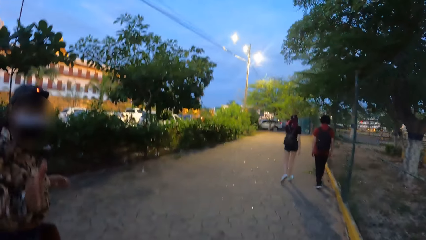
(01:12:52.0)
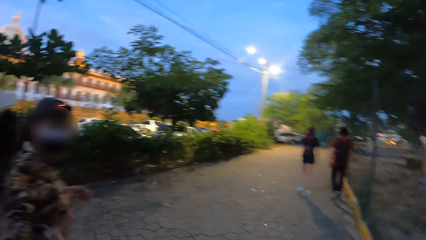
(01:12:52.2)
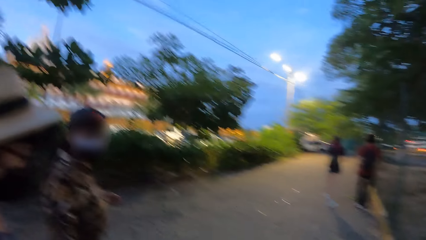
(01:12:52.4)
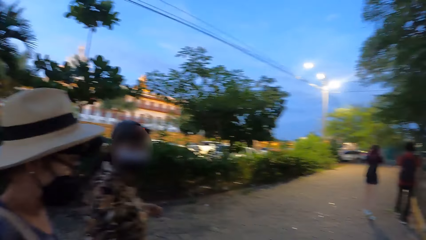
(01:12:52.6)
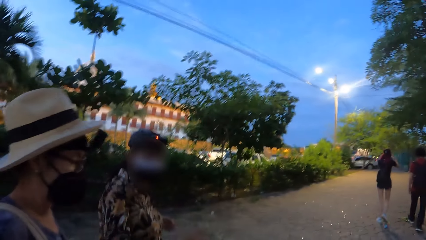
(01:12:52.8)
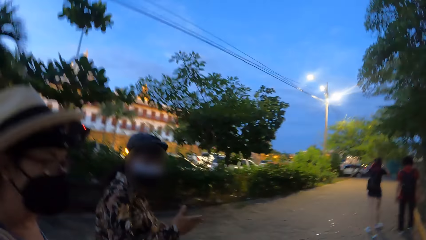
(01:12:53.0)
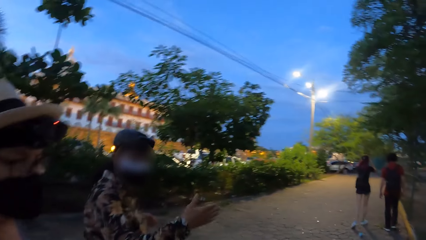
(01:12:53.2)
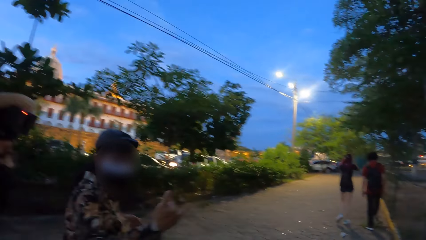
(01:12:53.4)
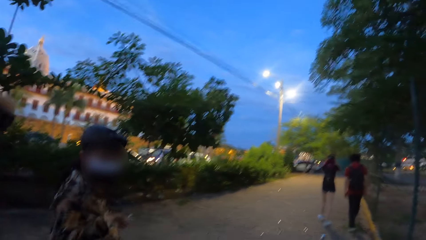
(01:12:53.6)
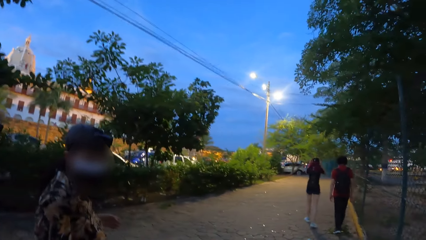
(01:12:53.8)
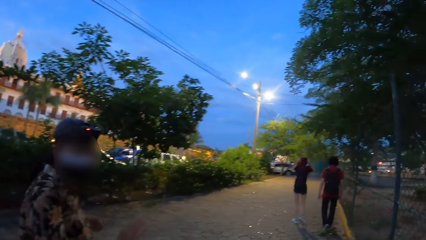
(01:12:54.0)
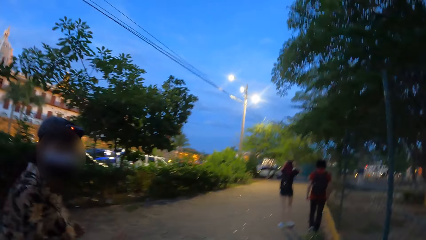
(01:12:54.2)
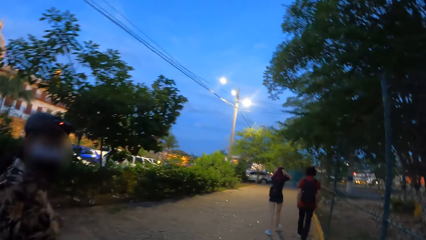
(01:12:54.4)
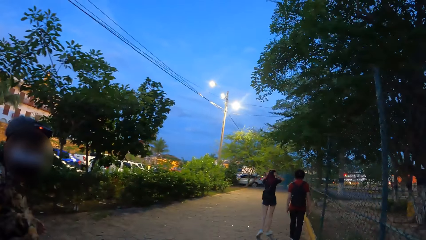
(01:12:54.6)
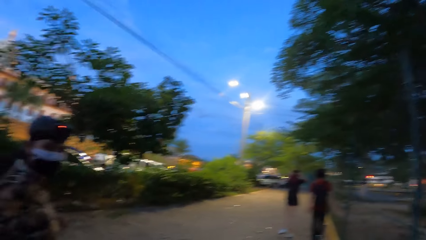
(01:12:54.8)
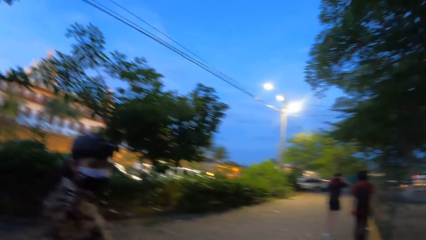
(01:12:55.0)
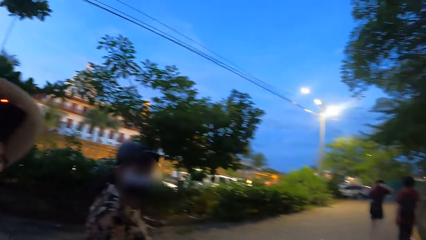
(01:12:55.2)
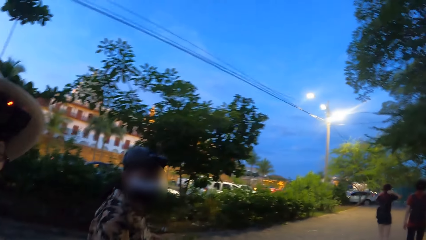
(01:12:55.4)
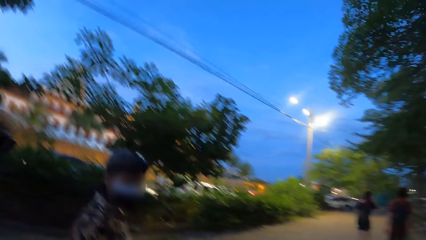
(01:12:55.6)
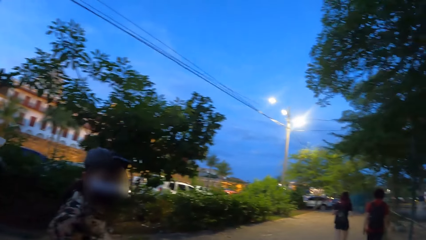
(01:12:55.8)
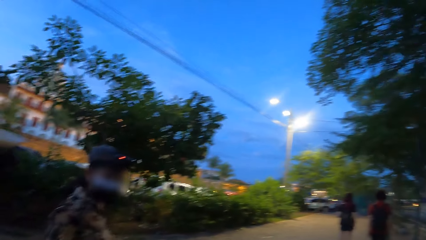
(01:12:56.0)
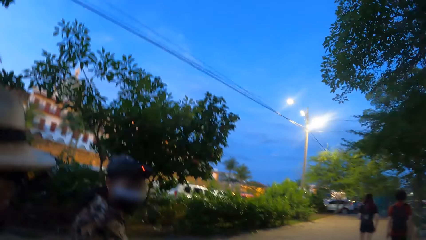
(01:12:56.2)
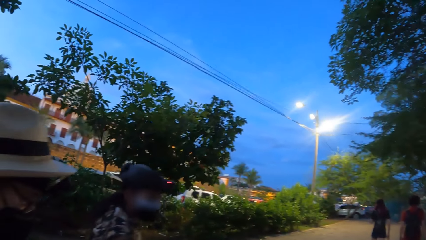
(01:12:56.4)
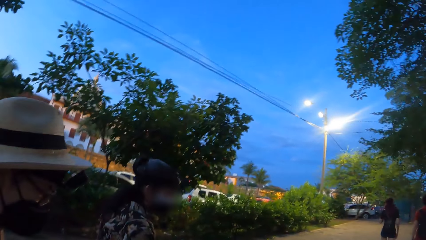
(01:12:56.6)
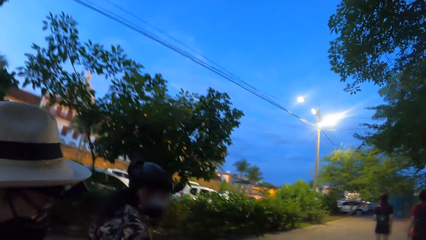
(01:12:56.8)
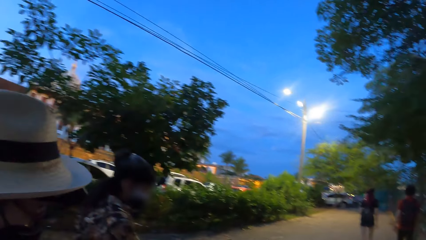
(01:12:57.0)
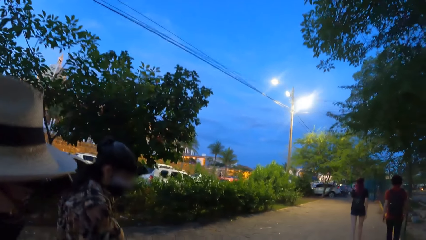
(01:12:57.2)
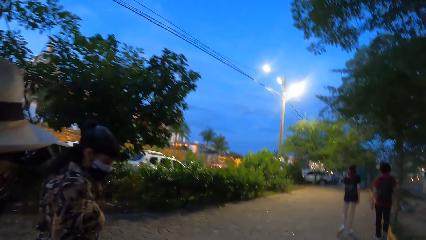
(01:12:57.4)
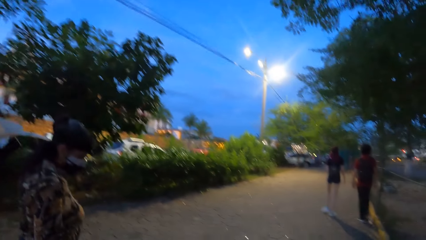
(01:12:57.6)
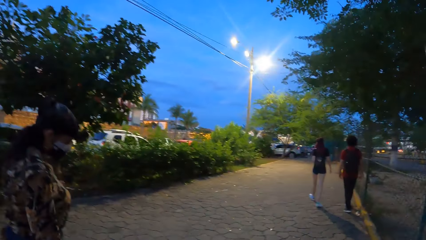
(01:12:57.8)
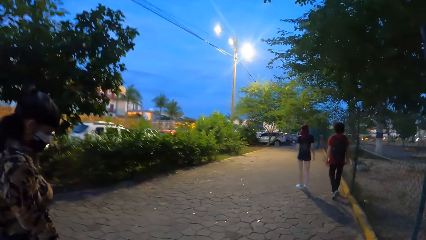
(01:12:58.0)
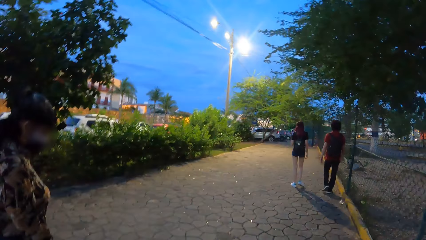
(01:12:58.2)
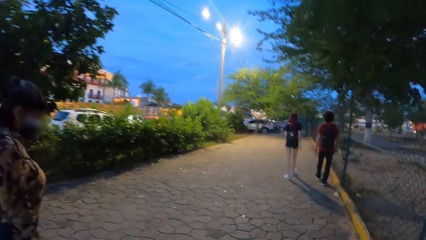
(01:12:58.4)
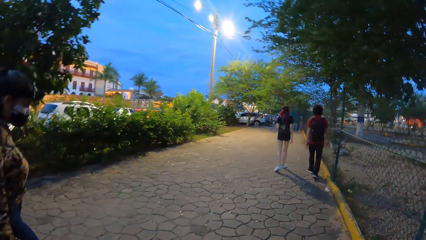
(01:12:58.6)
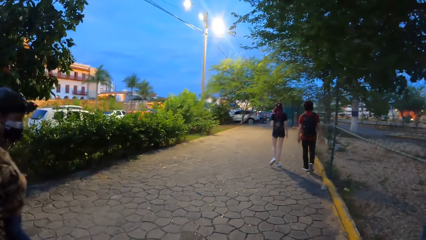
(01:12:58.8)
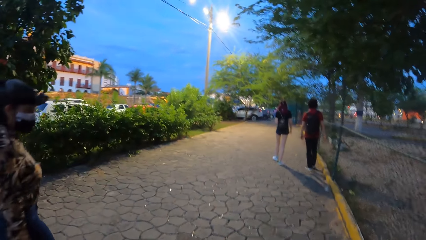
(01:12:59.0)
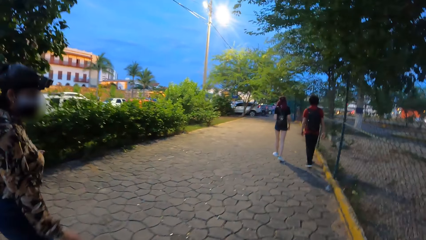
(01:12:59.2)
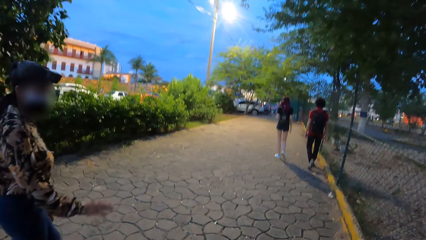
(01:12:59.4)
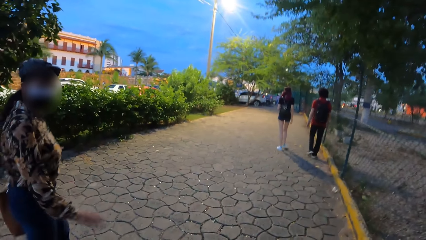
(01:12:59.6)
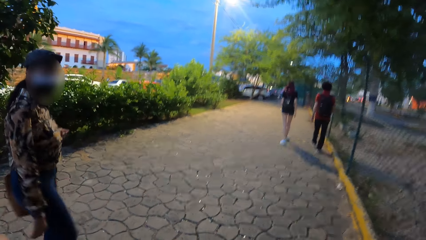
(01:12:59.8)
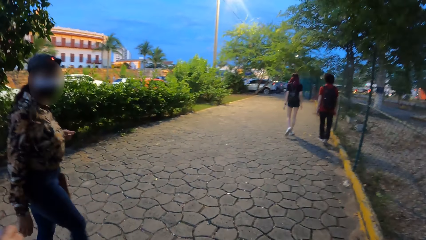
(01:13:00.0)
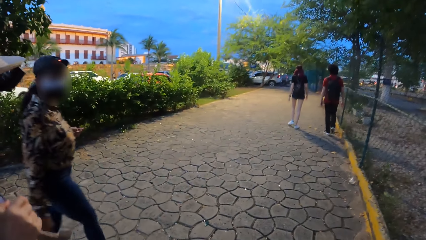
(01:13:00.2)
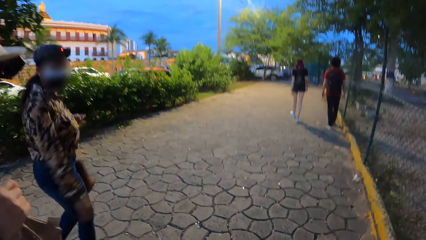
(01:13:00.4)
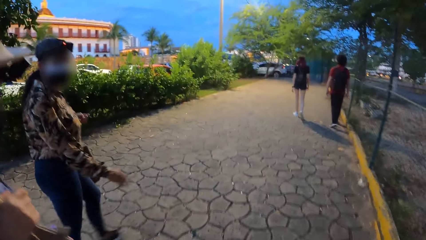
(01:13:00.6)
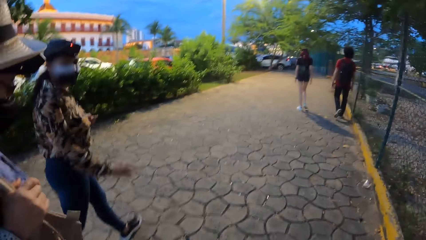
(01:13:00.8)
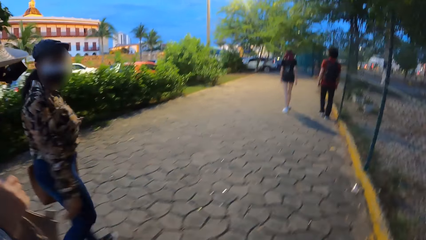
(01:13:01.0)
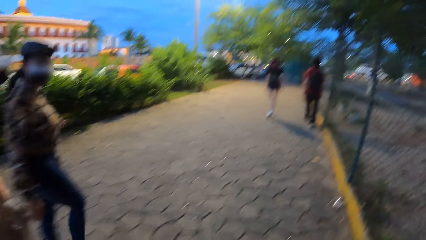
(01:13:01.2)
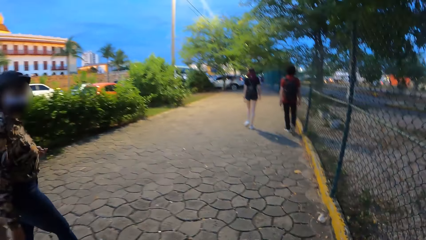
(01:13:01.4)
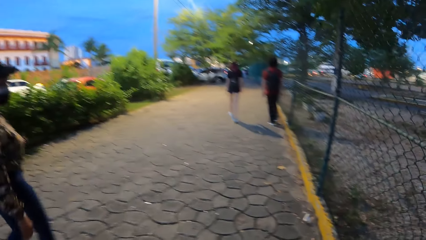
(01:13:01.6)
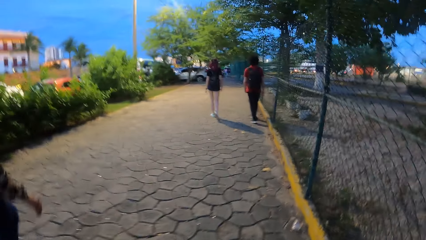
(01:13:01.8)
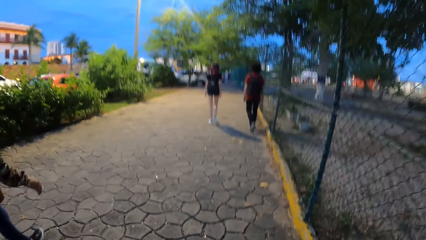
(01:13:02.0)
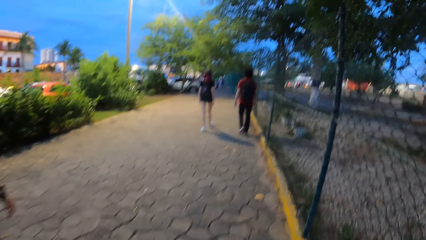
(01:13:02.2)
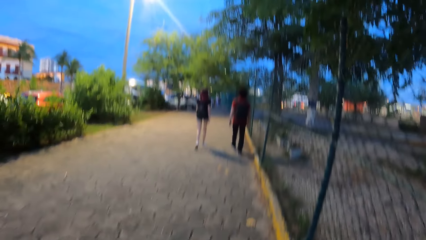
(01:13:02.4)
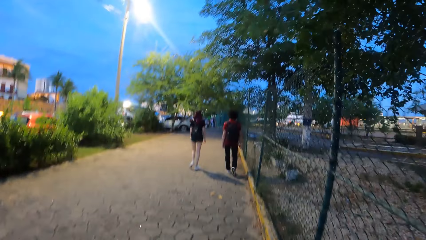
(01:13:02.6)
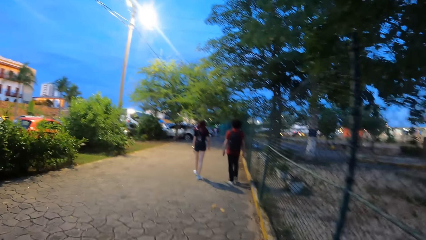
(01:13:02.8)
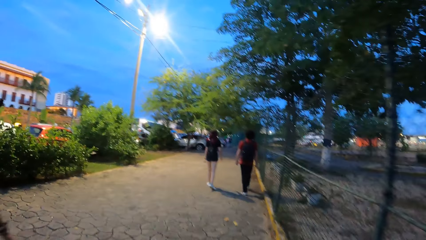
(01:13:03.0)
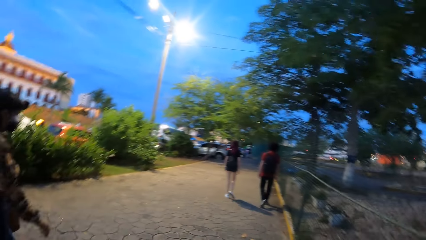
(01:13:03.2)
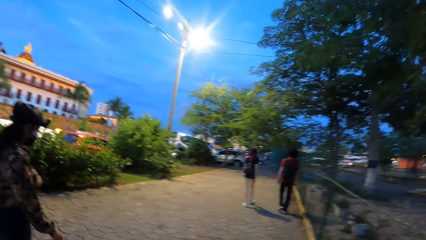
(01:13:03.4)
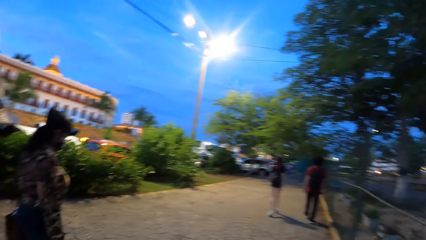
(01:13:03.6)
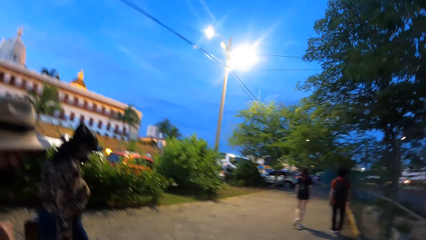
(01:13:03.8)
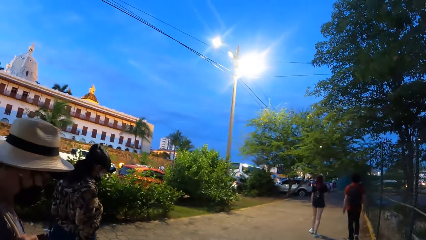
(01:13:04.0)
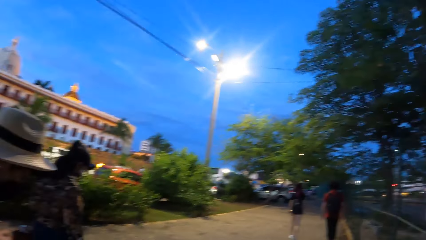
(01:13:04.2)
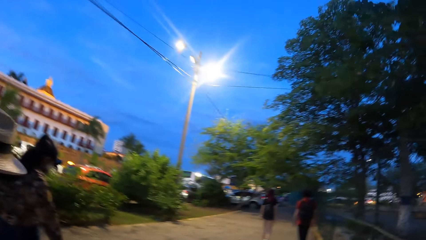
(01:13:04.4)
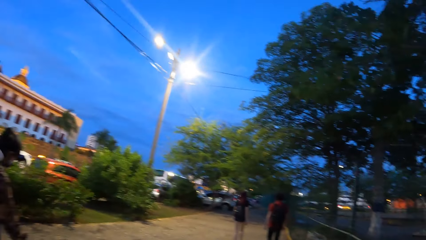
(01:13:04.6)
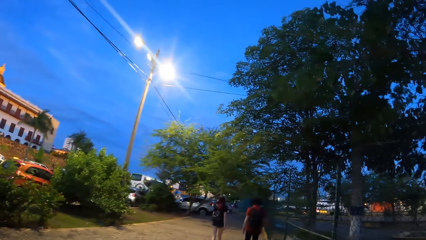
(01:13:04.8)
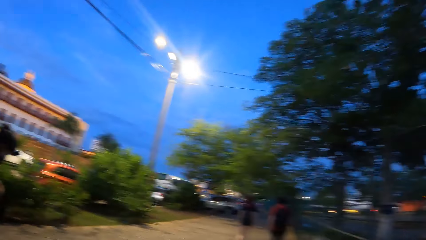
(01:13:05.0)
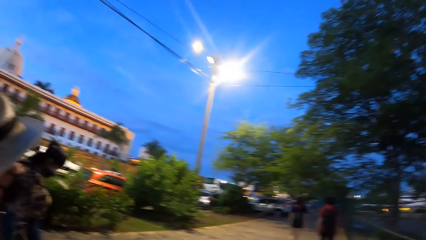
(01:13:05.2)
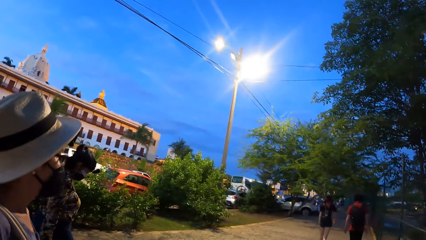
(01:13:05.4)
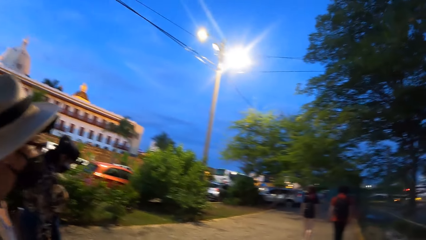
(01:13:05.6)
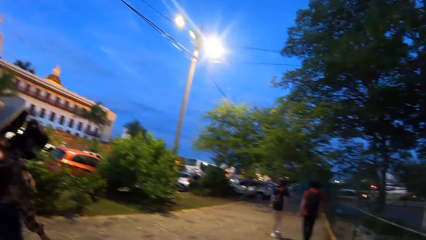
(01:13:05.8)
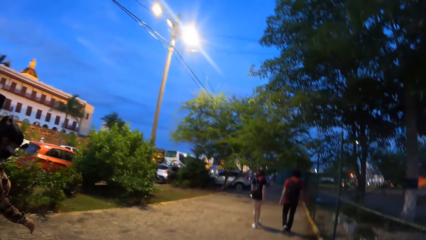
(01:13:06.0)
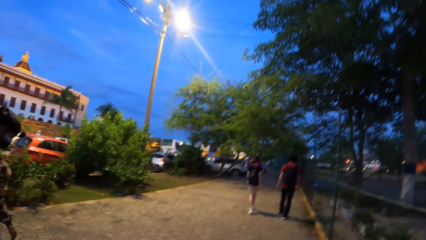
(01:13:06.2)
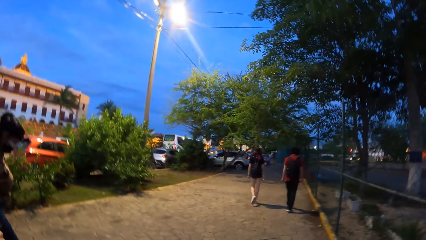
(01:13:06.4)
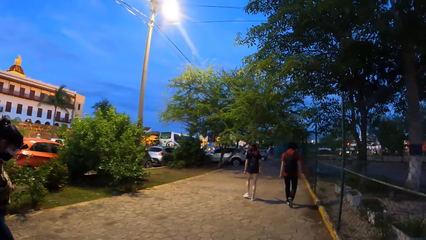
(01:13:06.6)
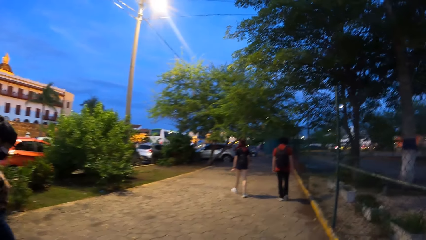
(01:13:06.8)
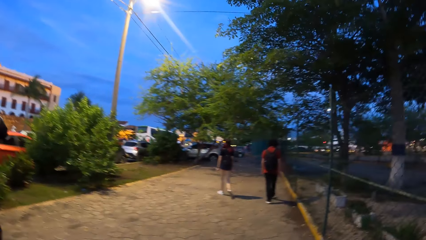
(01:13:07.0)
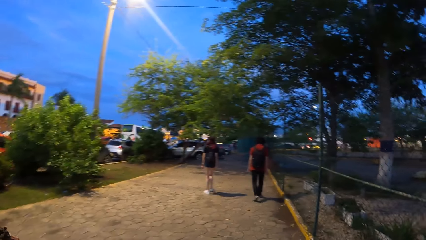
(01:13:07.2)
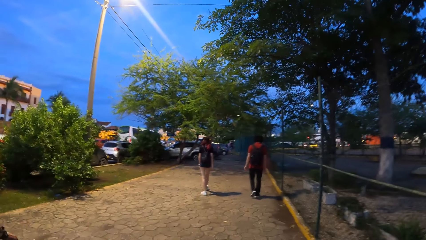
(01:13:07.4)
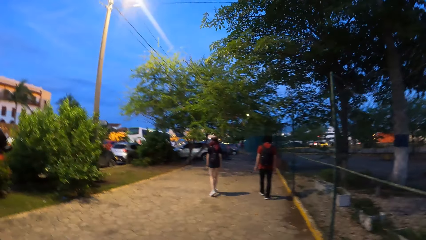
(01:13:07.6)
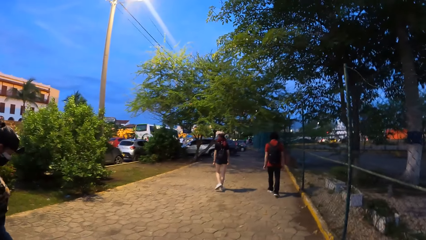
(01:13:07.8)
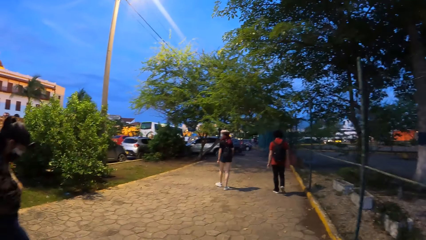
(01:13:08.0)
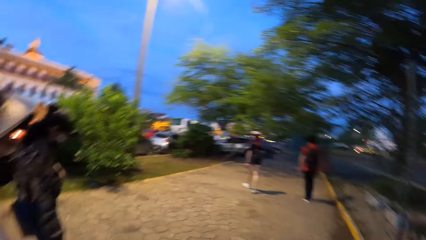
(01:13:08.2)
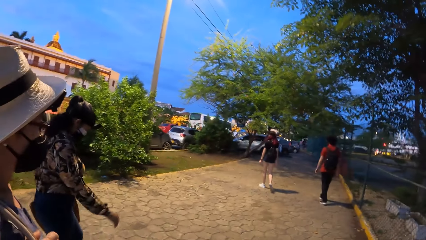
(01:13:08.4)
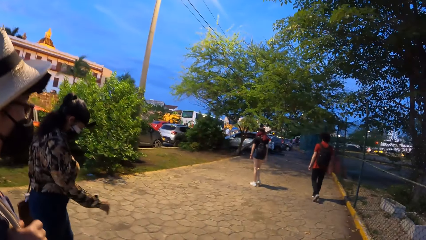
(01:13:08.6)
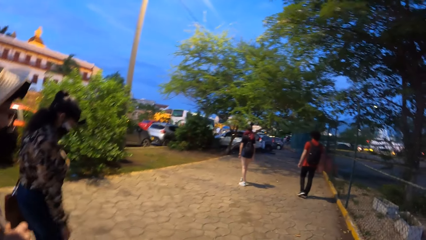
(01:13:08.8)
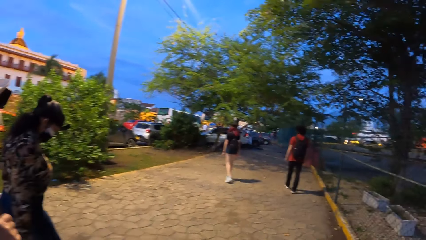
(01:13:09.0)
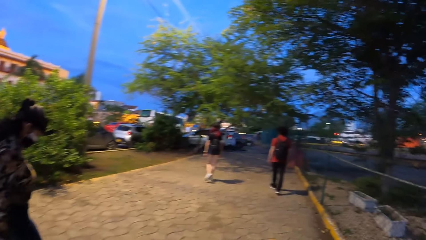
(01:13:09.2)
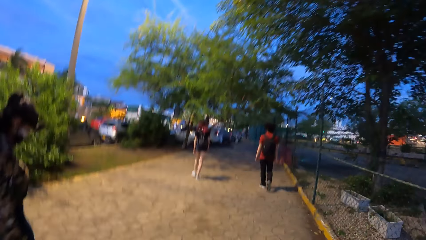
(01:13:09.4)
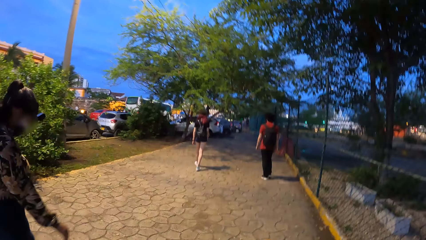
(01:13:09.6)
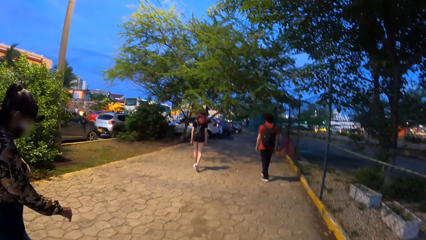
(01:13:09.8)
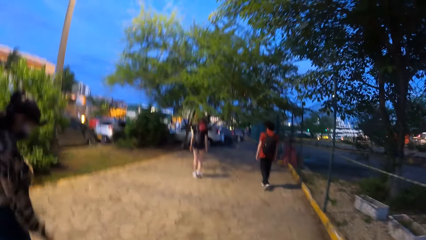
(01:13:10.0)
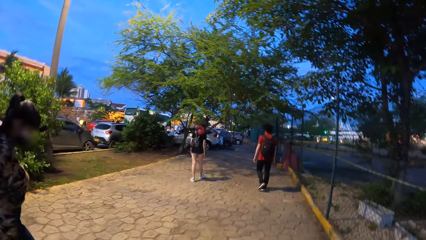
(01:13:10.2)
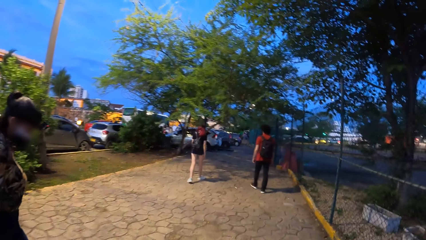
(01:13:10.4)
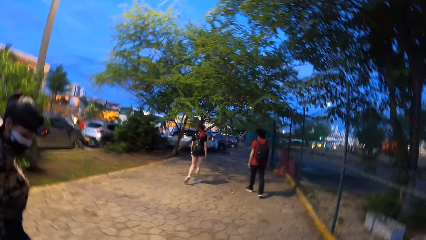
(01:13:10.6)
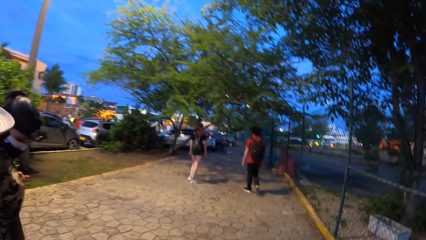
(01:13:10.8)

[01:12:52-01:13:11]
The camera wearer talks to a woman. They walk with the woman.
